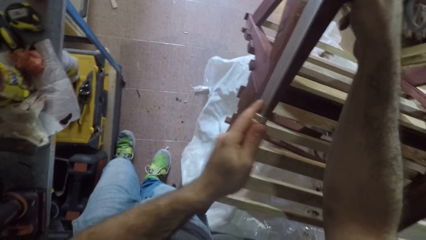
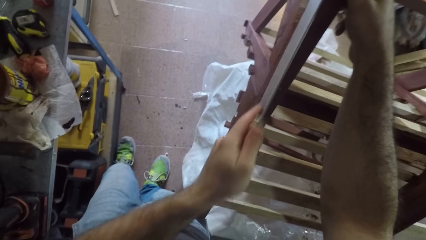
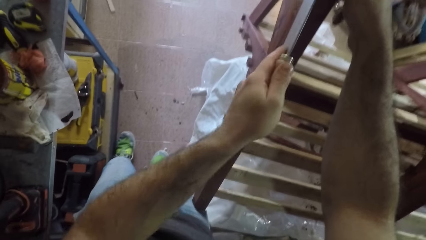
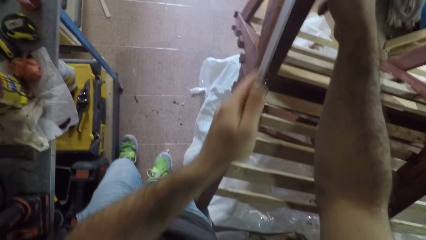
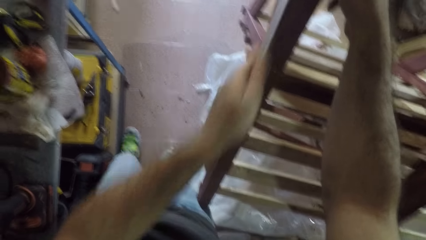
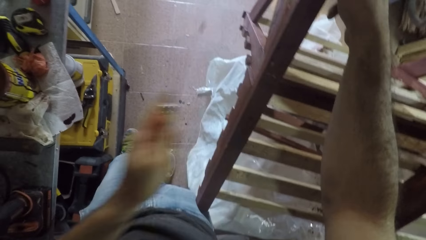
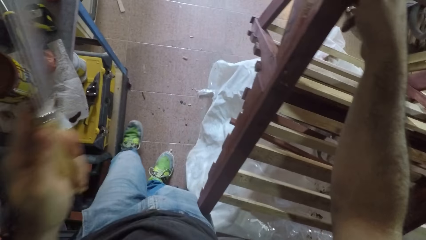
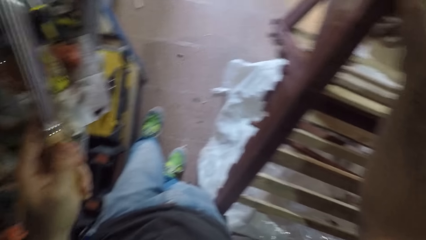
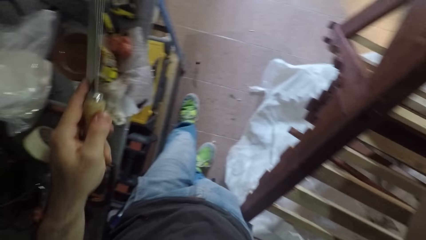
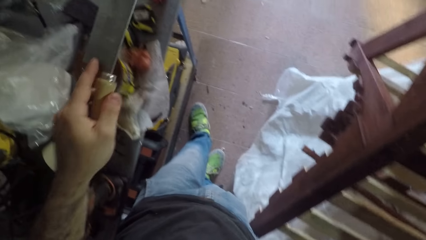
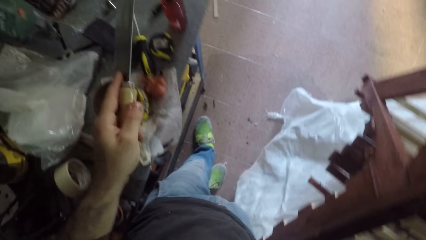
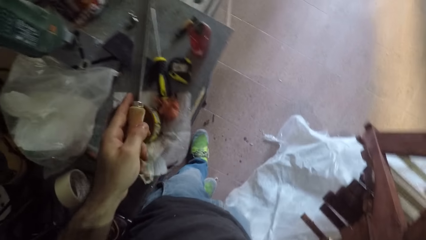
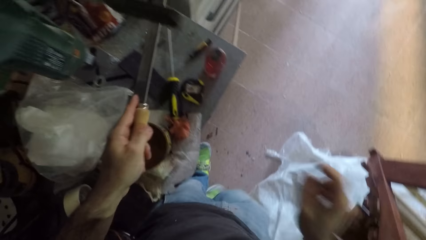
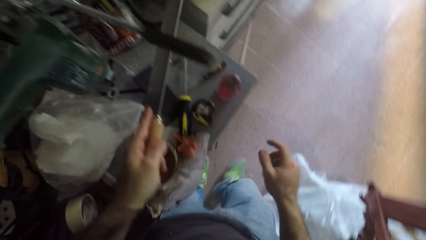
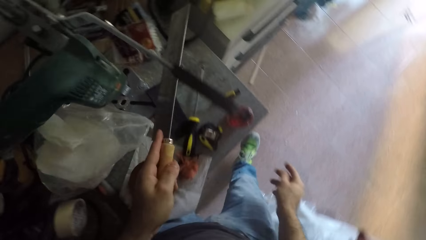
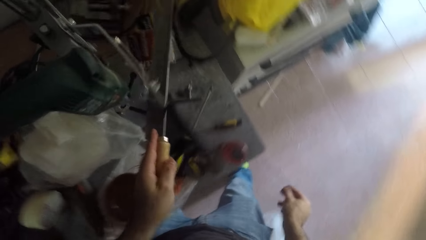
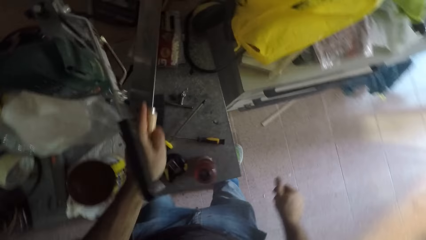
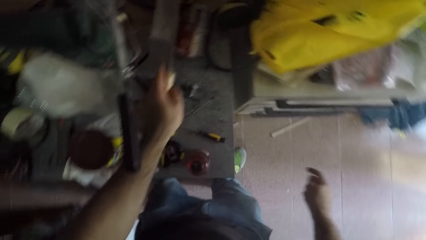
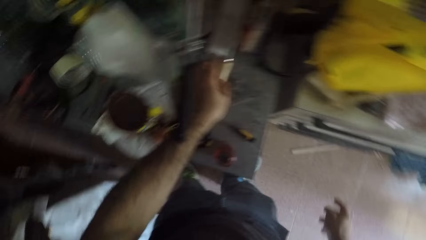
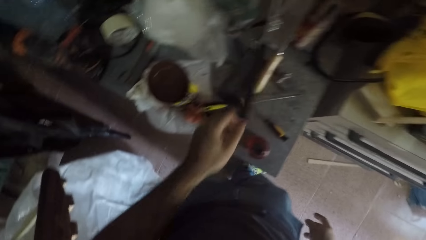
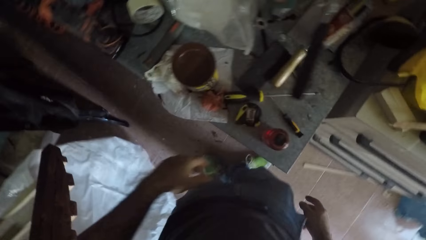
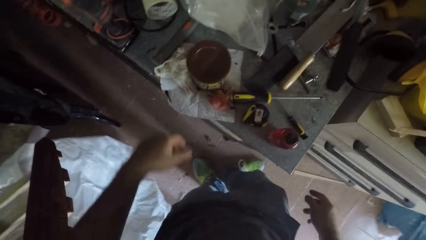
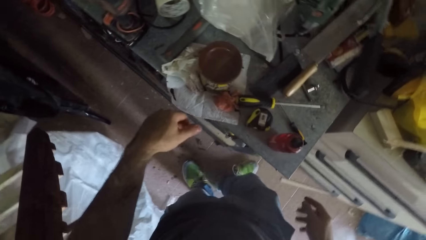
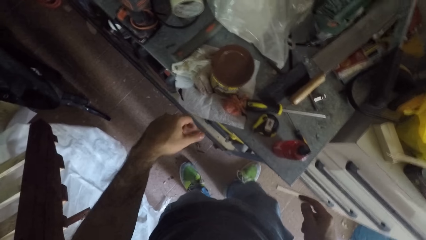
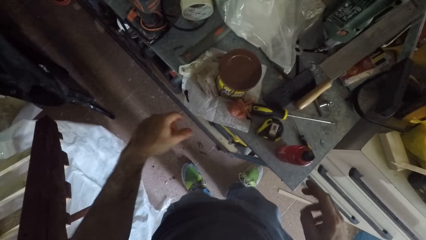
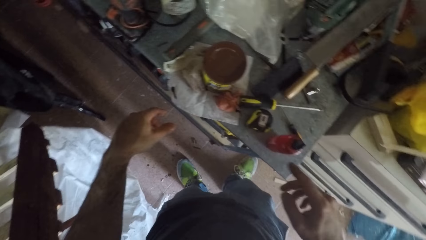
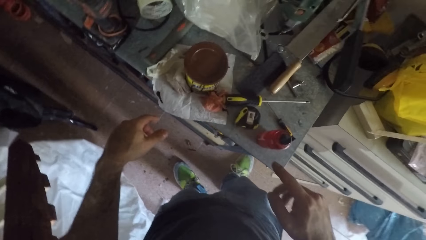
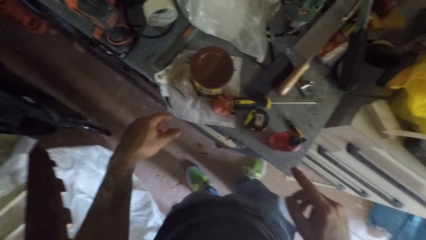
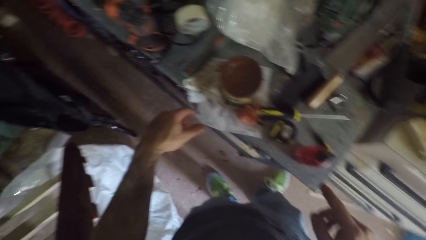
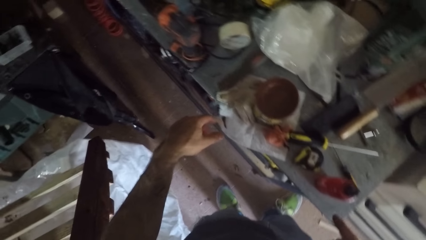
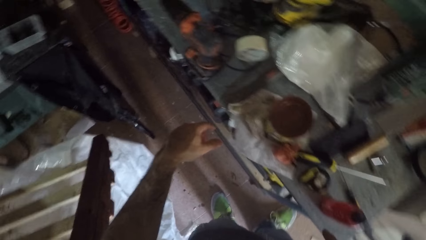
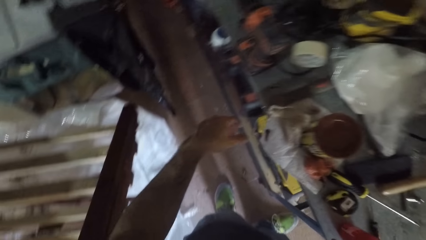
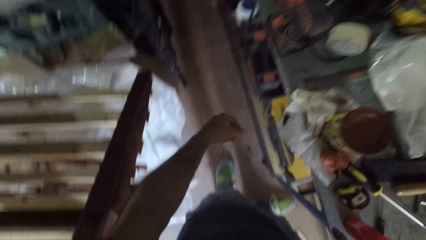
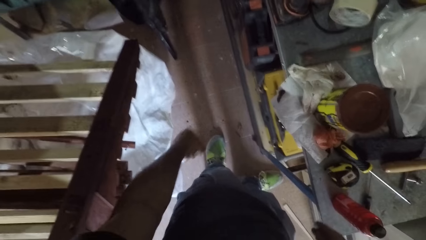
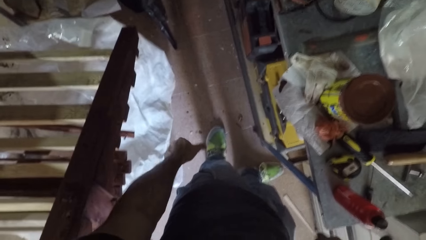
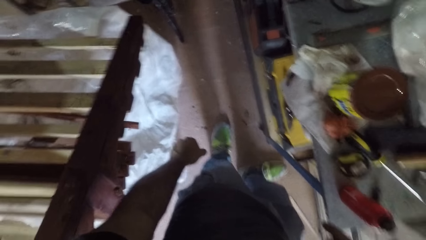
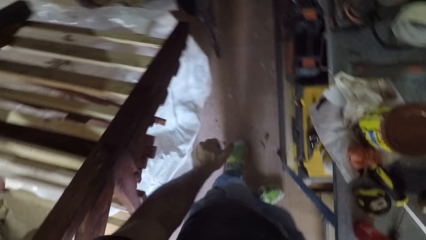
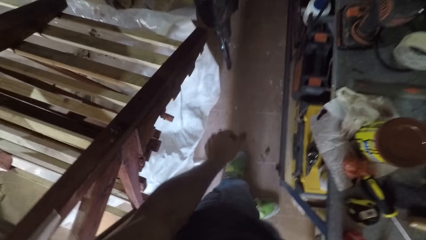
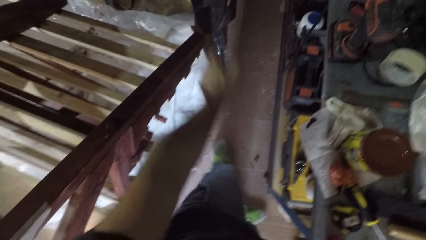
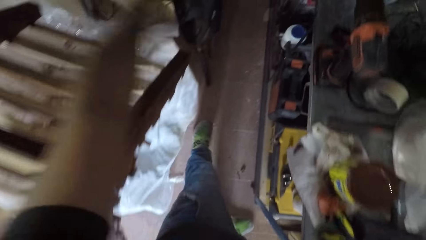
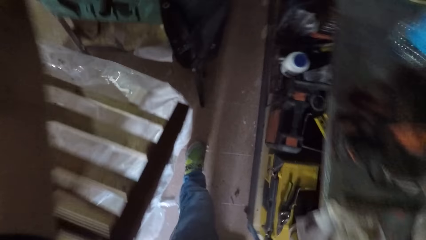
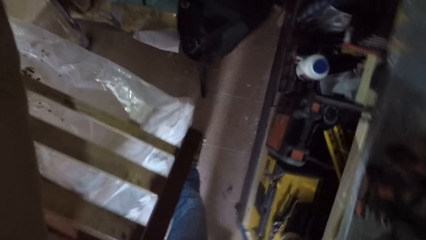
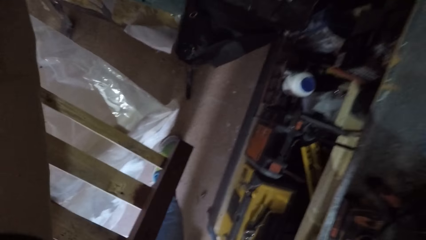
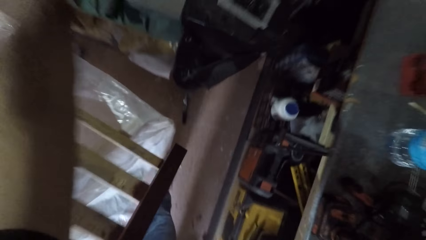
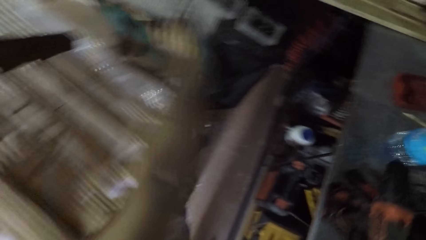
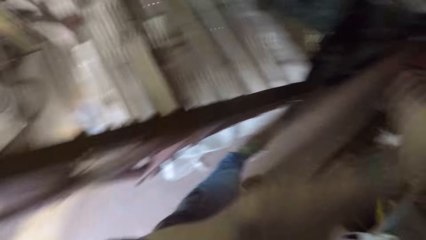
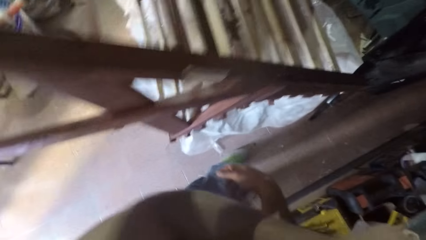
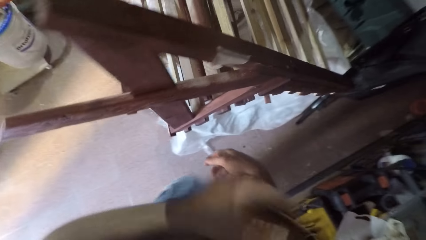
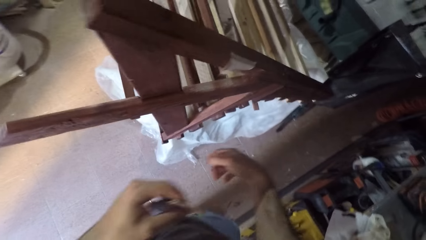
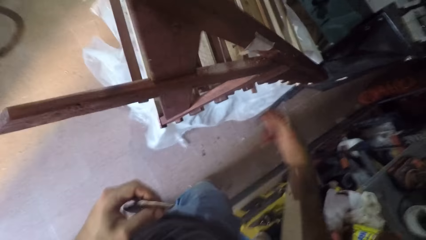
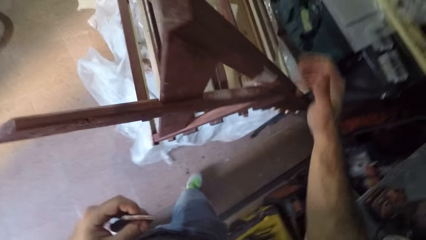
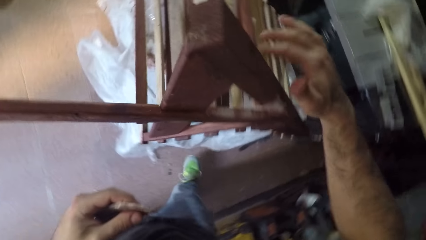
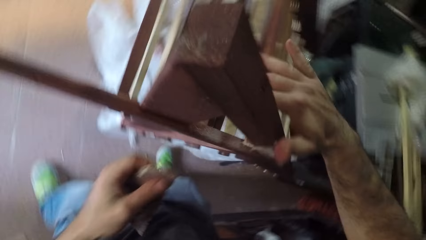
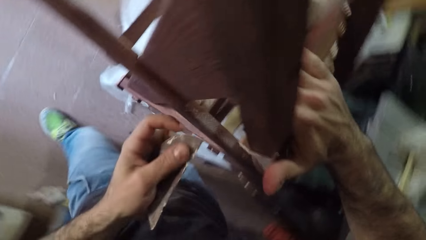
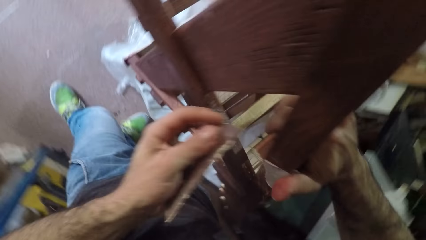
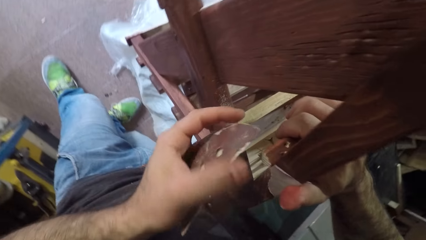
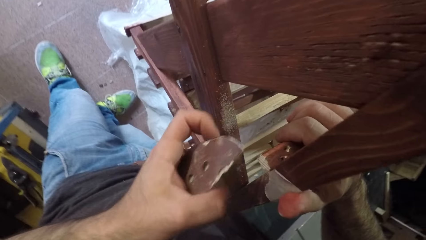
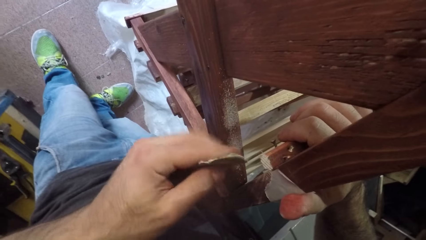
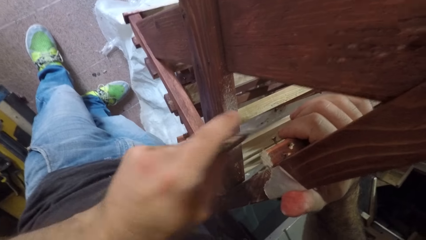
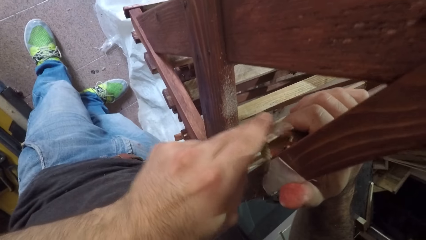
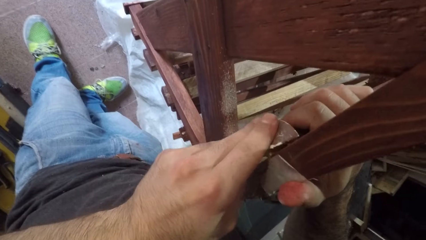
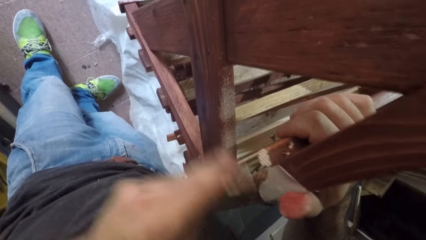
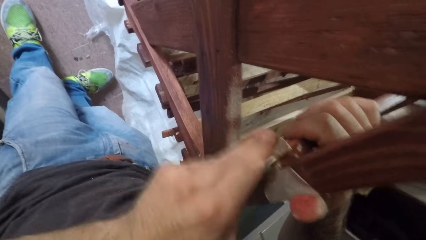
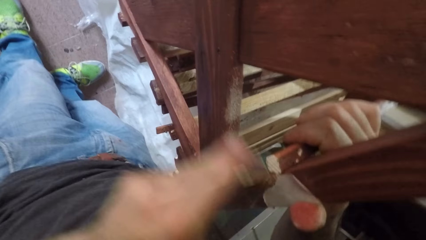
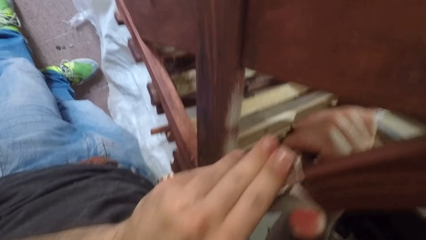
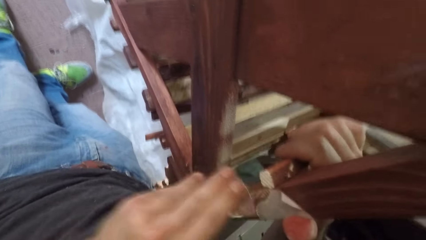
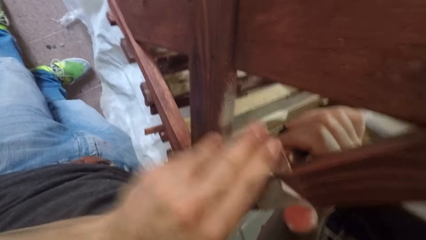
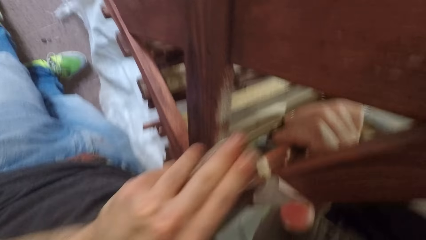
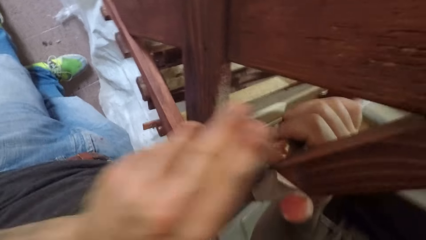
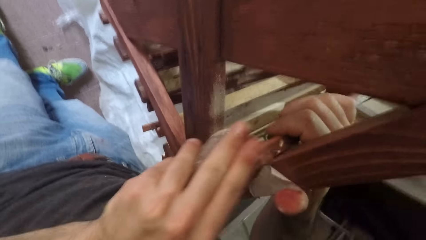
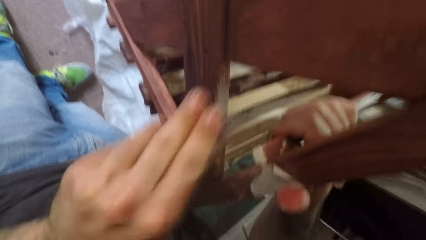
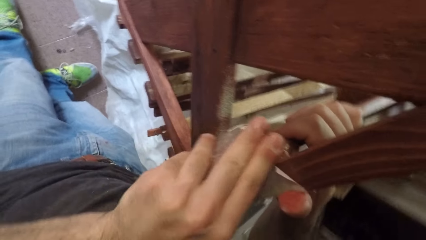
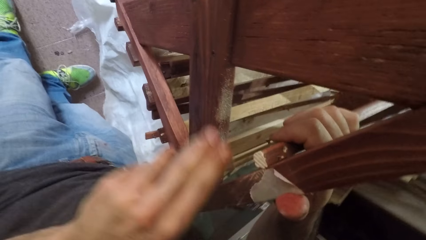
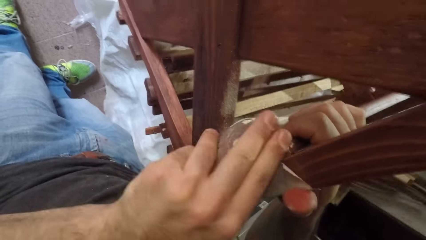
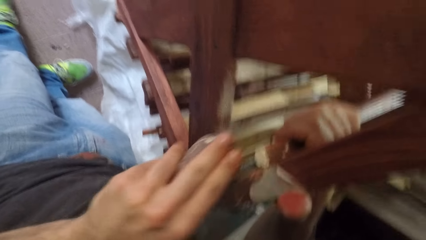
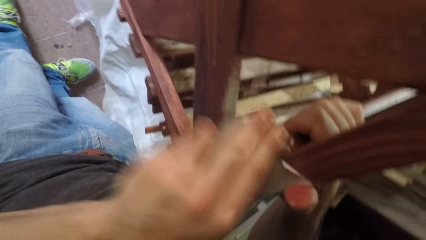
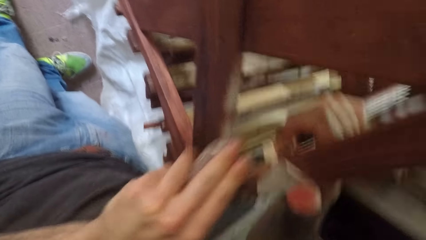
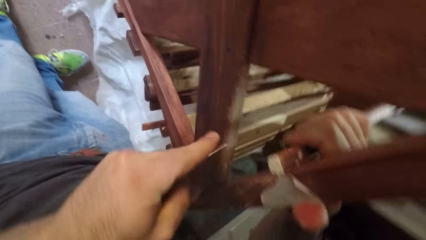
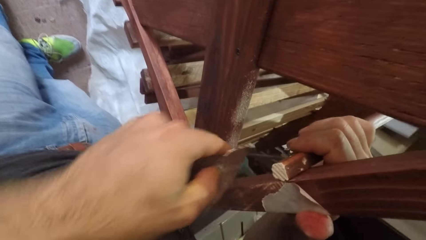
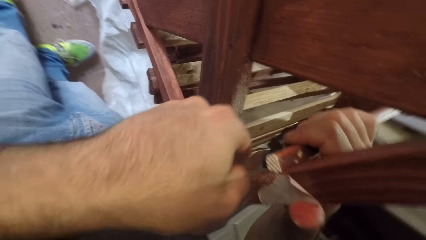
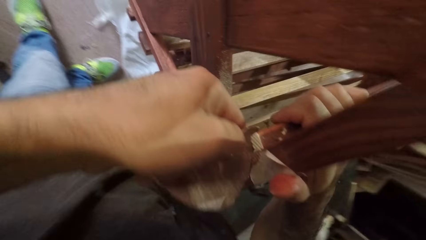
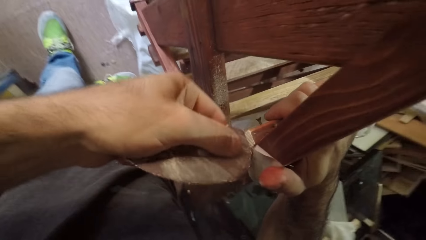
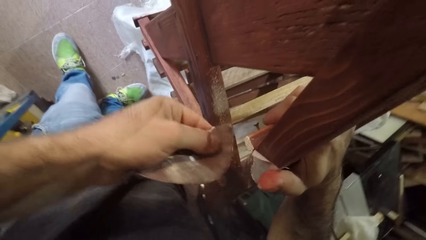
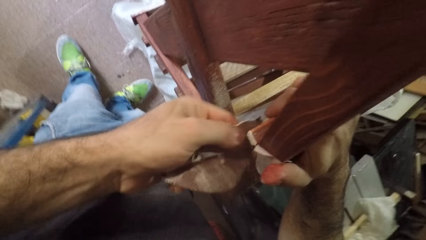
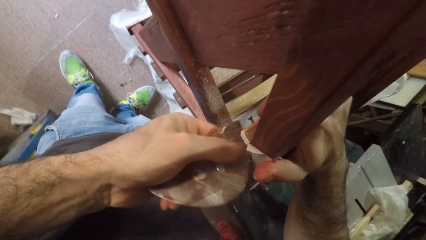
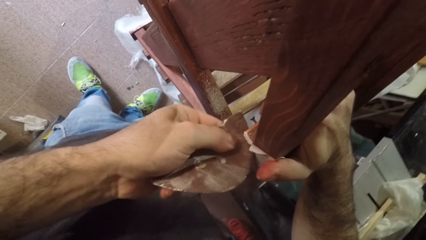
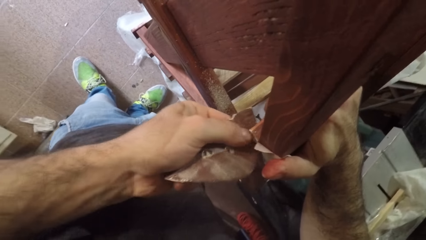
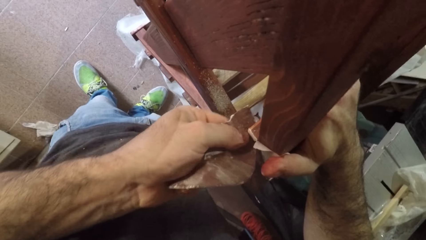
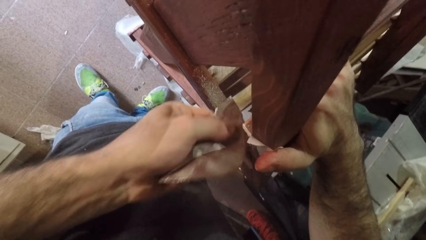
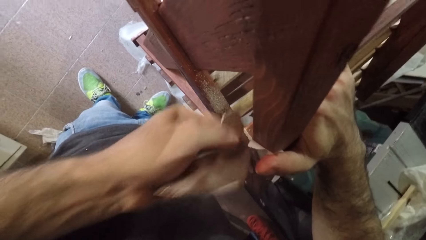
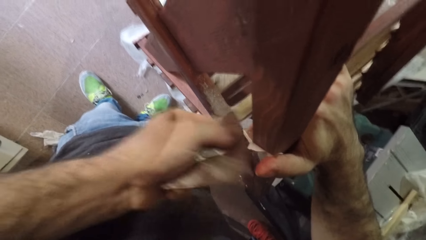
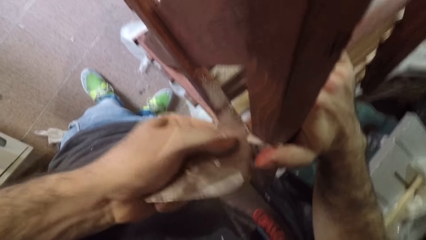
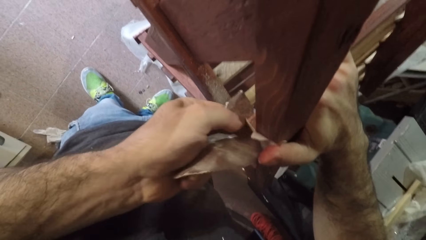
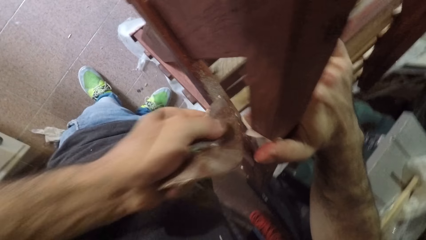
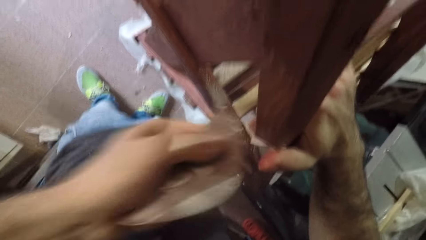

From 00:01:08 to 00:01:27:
The camera wearer lifts the saw from the frame. He walks in the room. He drops the hand saw on the table. He picks up a sandpaper from the table. He lifts his hand, touches the frame. He smoothens the surface of a wood with the sandpaper in his left hand.
